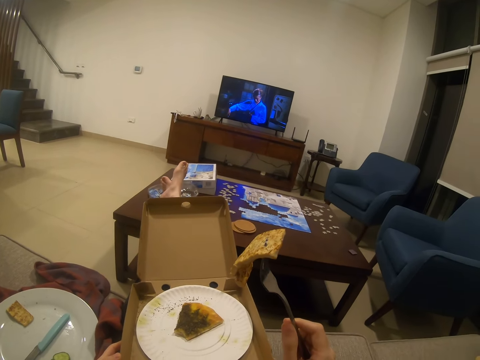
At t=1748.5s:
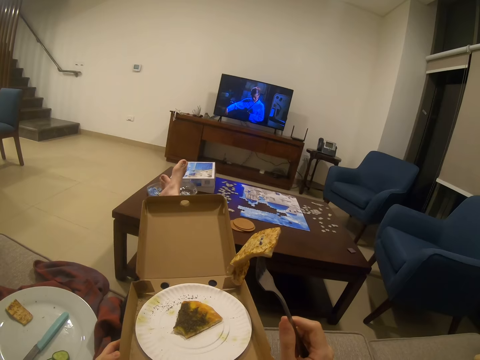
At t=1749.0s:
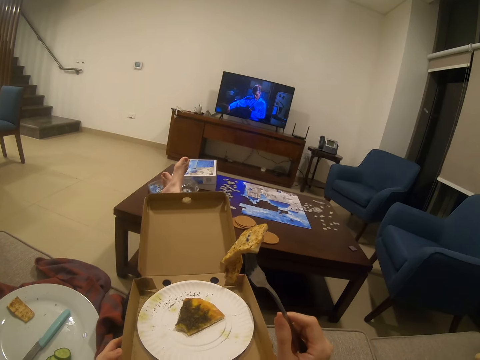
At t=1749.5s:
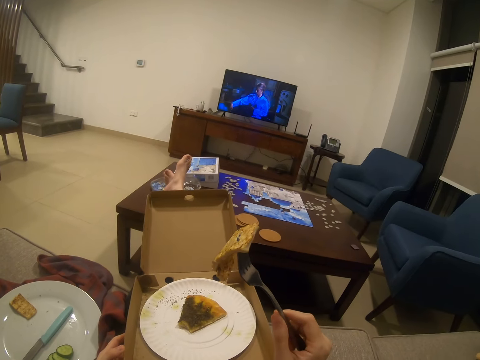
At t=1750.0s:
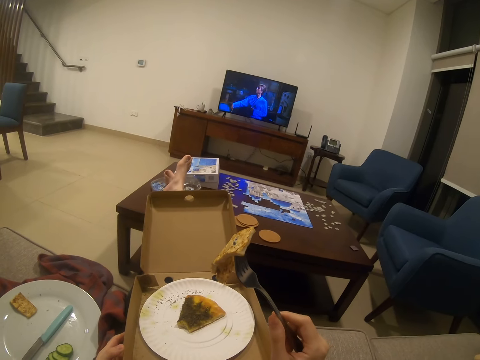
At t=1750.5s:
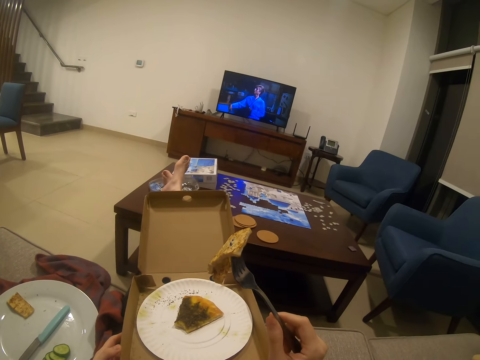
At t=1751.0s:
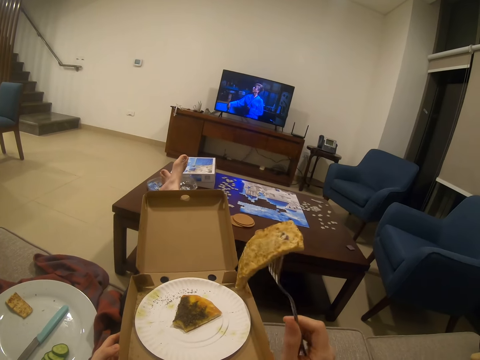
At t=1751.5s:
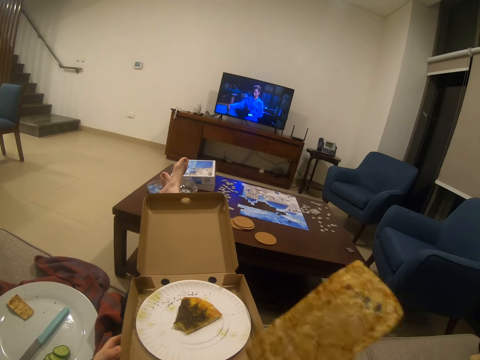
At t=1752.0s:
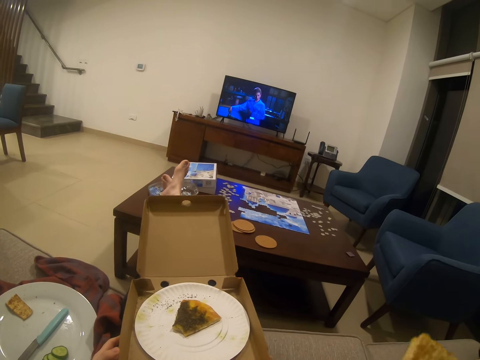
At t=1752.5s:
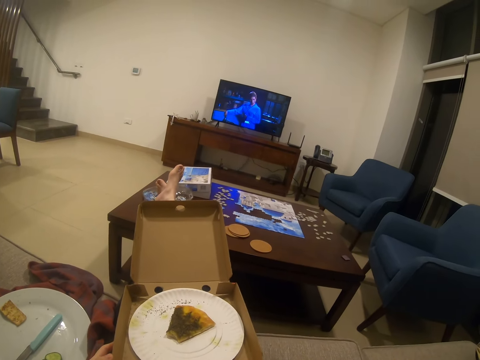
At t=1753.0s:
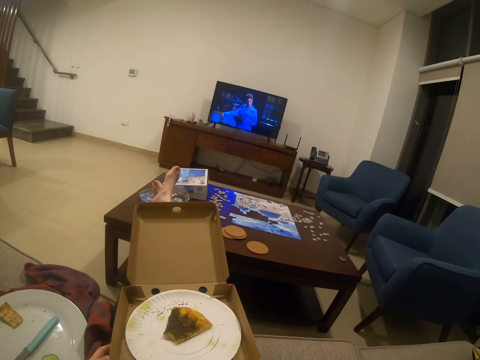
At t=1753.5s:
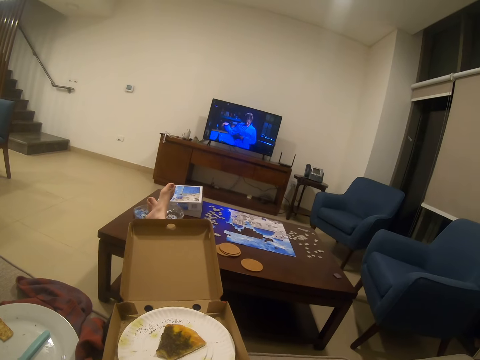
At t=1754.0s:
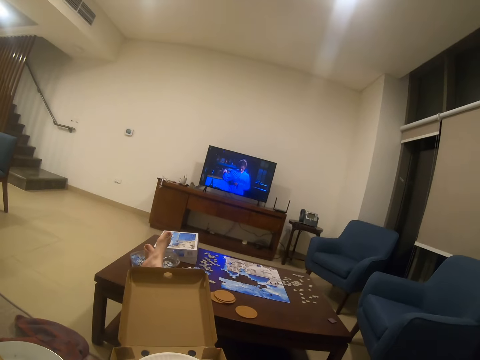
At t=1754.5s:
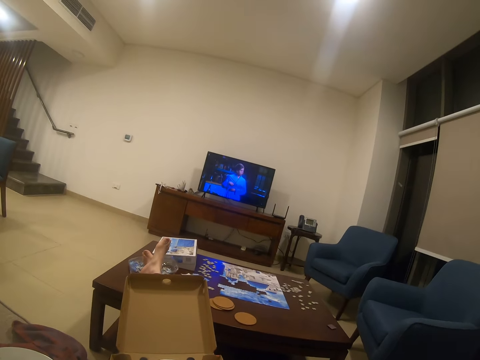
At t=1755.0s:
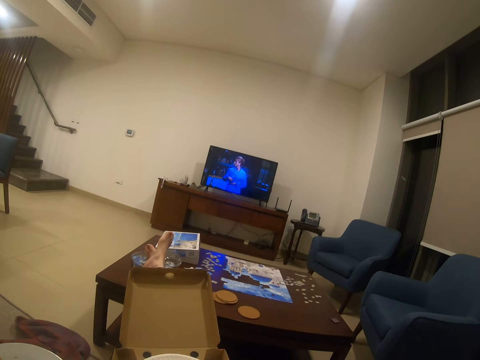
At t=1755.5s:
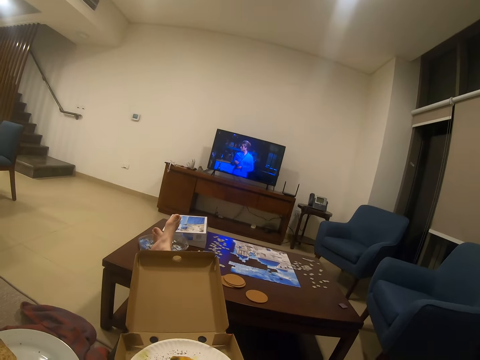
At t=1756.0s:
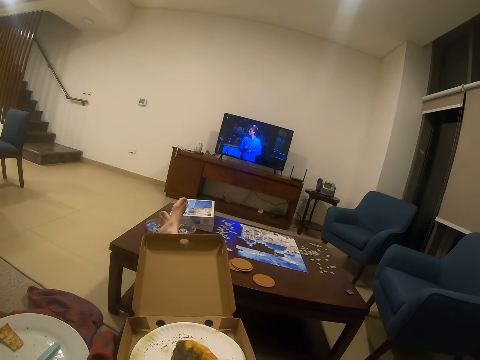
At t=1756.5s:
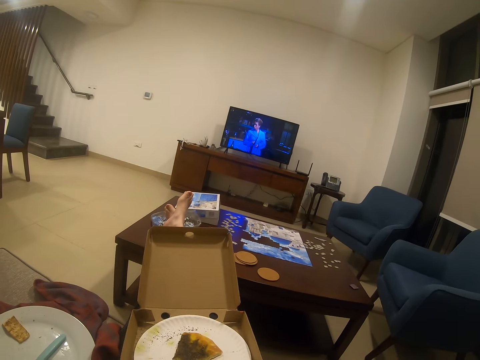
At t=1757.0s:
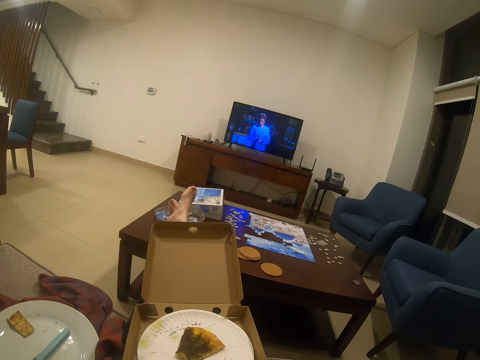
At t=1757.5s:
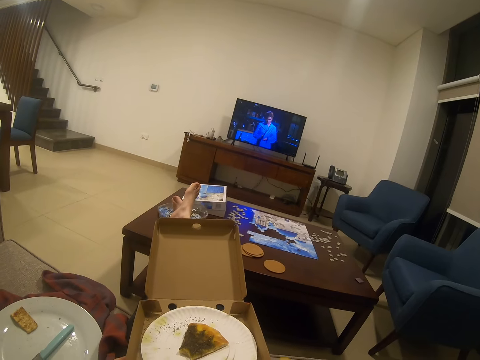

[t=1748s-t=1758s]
The camera wearer looks at the screen. They eat eggs.

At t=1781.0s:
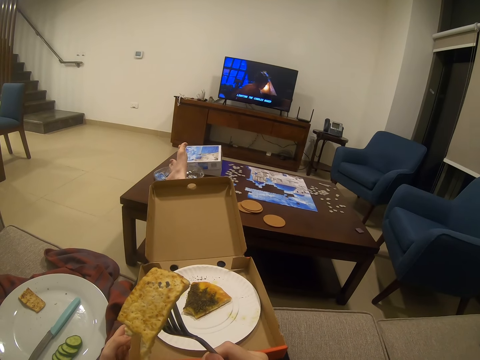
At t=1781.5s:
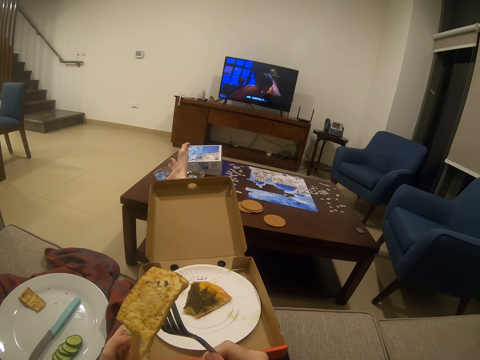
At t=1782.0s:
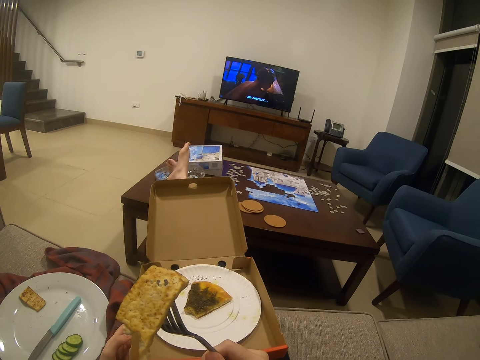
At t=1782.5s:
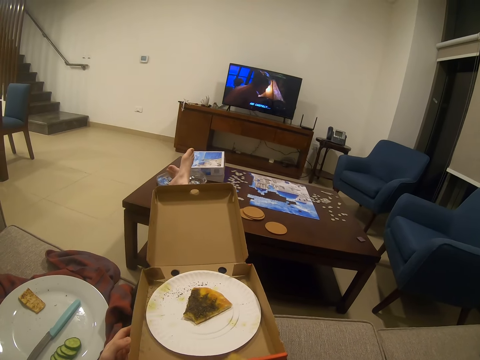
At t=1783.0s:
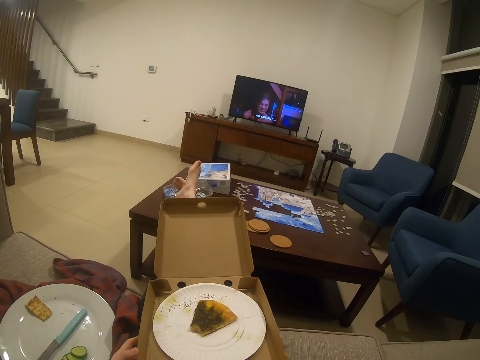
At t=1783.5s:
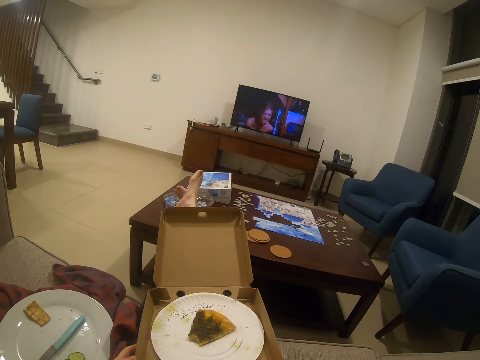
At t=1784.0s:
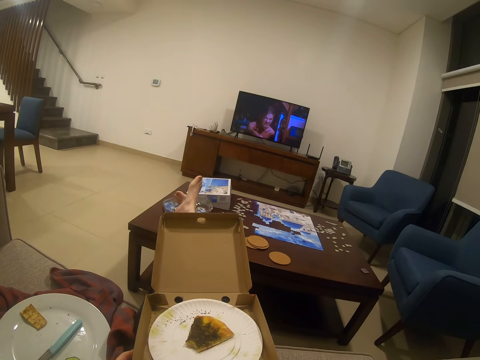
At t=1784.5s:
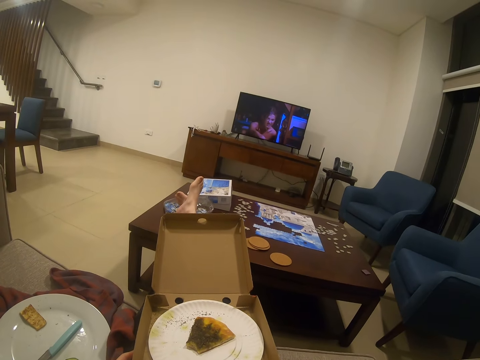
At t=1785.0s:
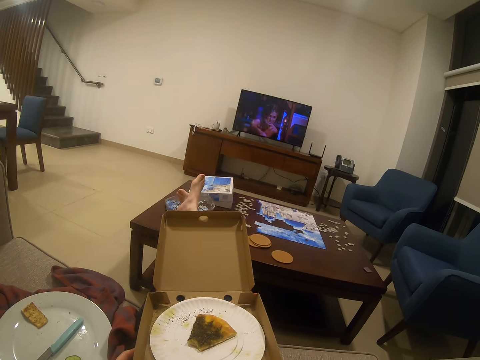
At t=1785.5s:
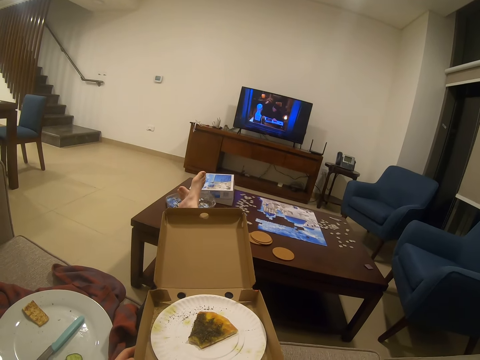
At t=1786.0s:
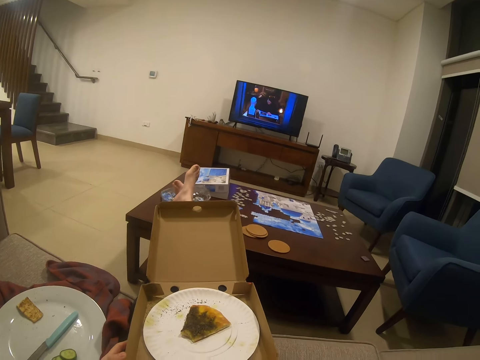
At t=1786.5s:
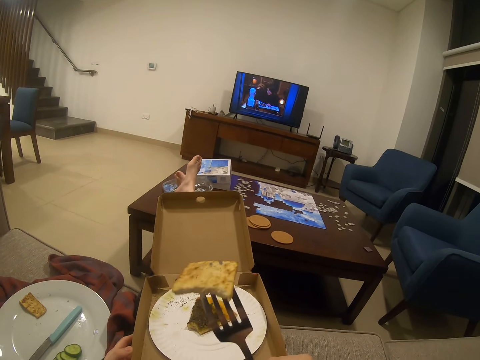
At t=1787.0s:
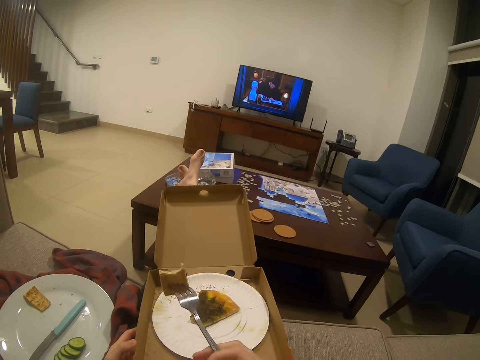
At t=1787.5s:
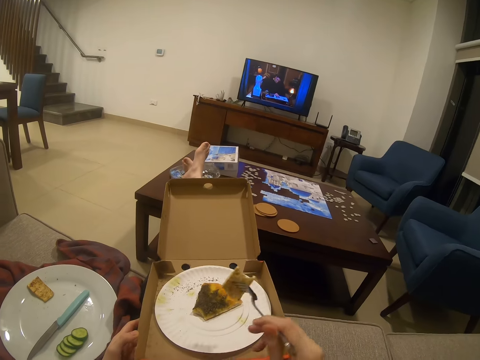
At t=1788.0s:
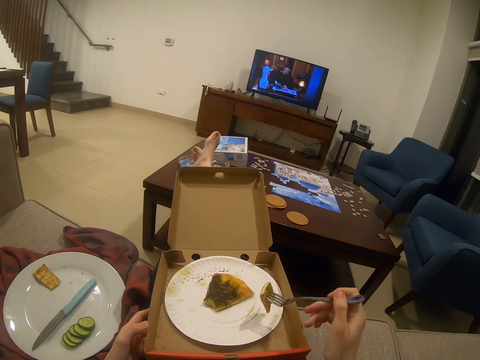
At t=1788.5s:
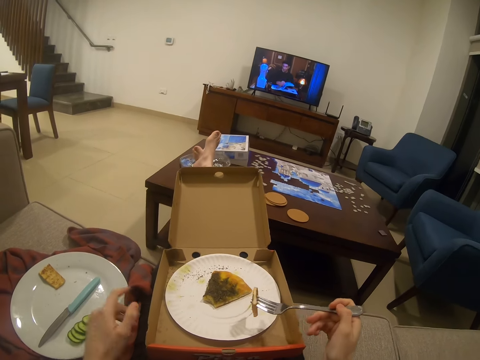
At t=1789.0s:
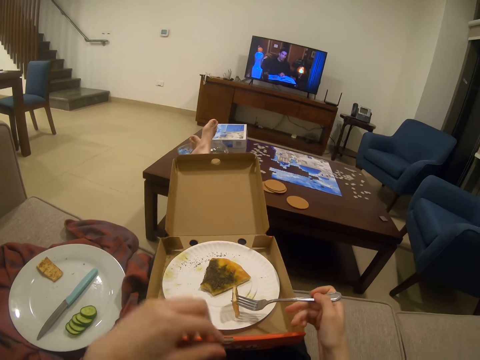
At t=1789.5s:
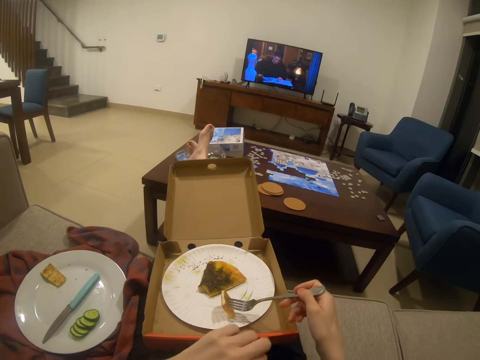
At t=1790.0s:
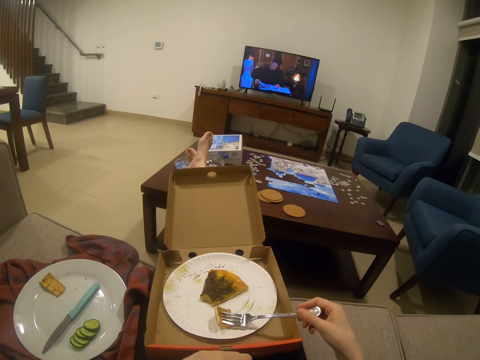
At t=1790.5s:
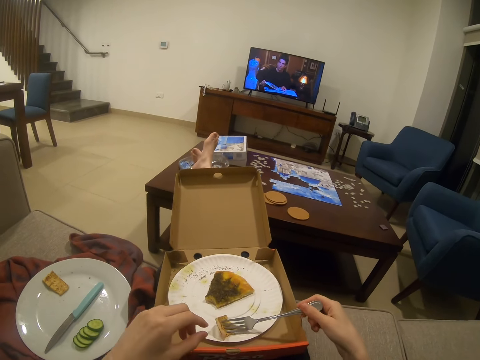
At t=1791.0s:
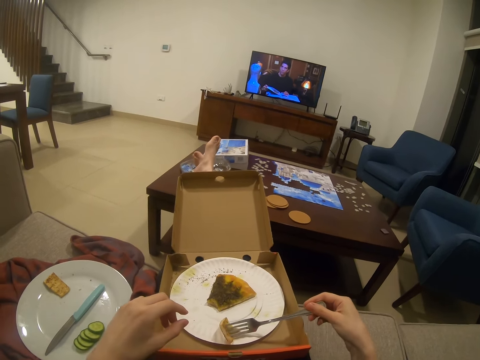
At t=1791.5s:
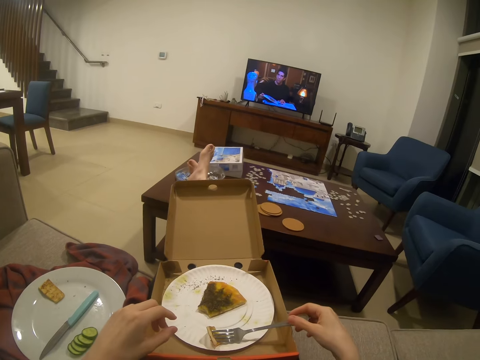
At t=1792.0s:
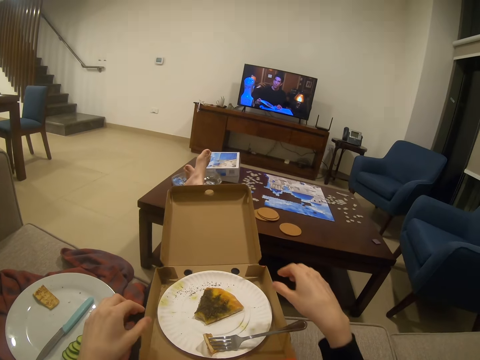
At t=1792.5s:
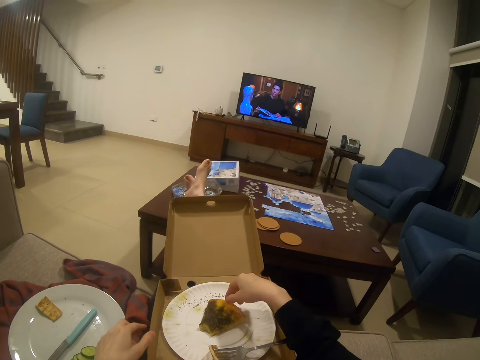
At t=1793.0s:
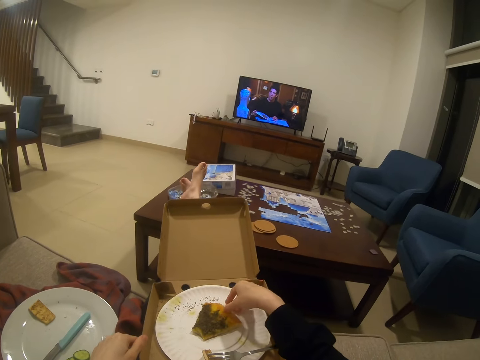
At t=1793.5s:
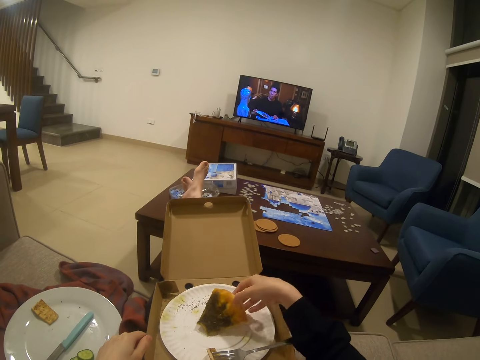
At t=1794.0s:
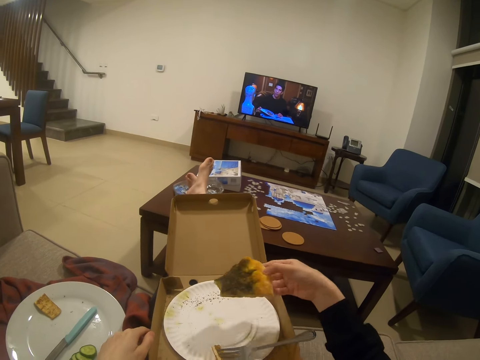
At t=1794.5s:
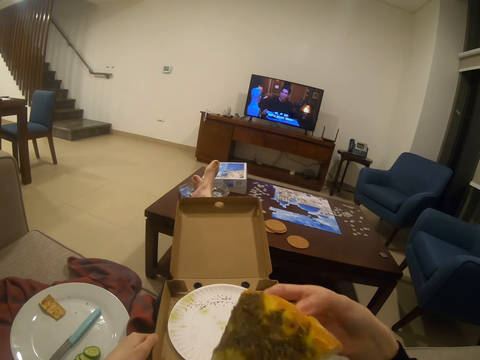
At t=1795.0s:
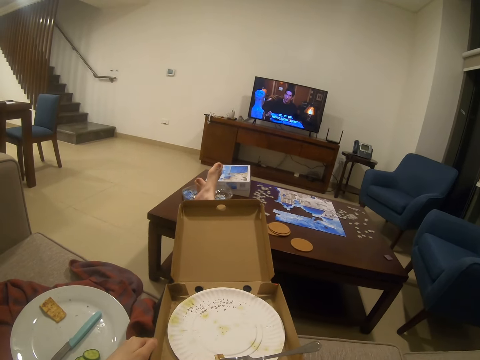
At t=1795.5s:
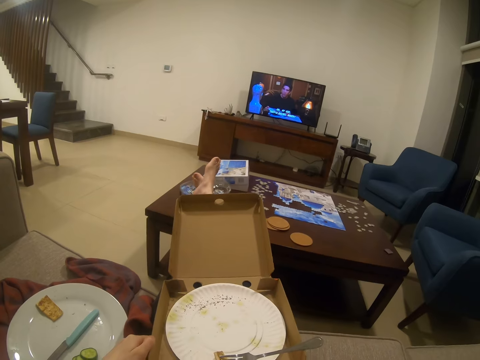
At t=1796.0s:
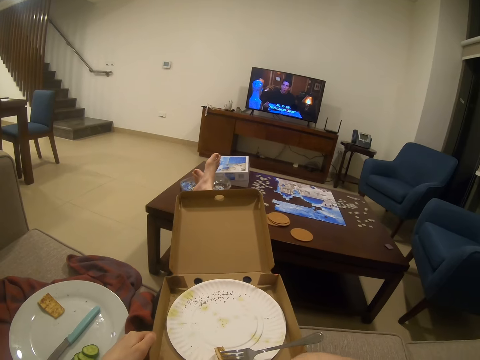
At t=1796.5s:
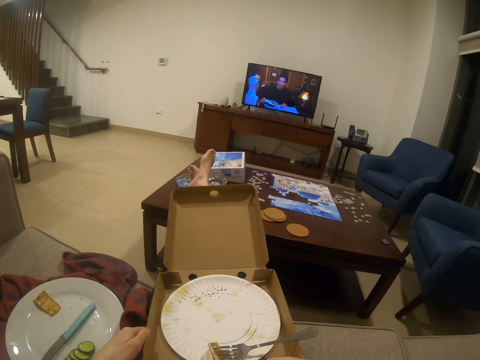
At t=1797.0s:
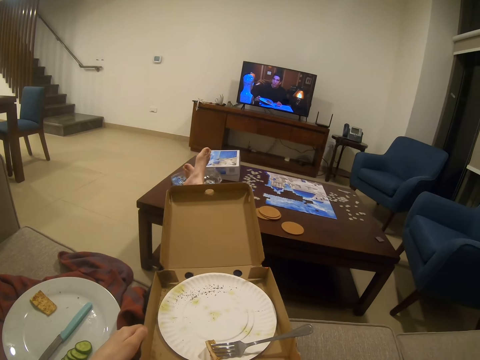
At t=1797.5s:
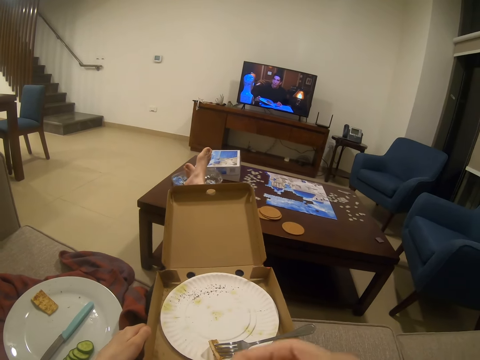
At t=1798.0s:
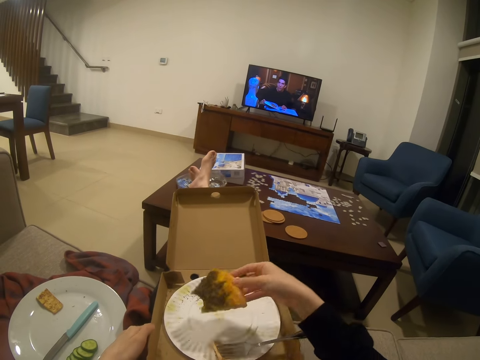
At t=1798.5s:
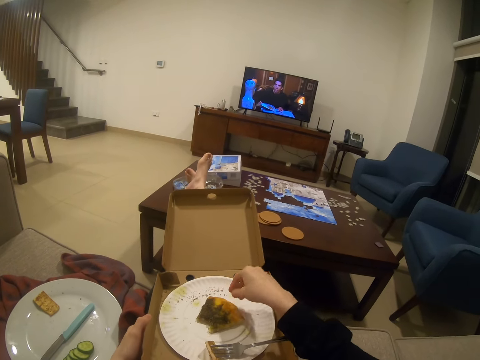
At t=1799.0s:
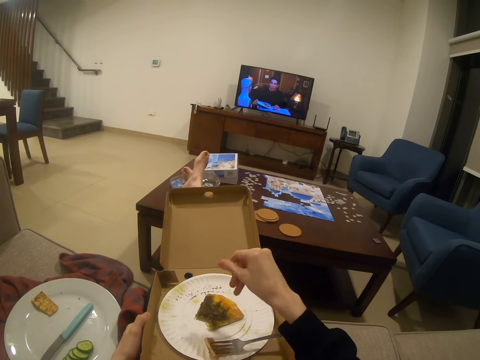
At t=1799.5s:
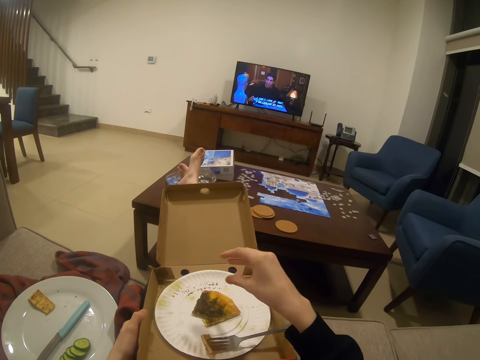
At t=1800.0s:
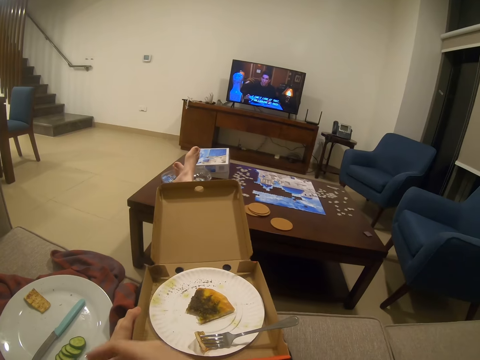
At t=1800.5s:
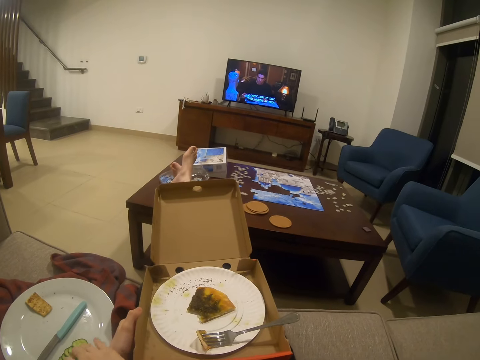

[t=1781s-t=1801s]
The camera wearer eats eggs. They do something. They place the fork on a plate. They take the pizza. They eat the pizza. They drop the pizza on the plate.
